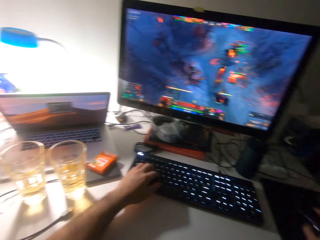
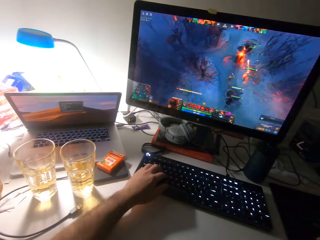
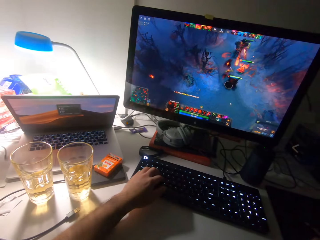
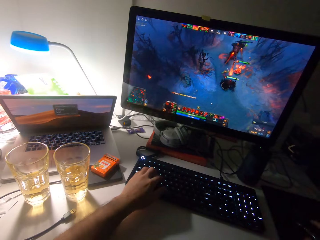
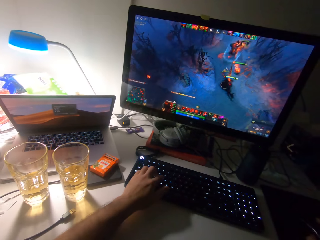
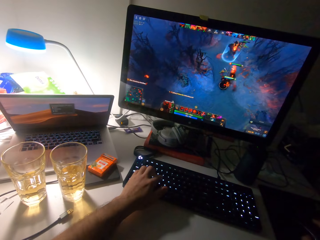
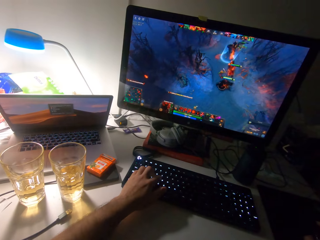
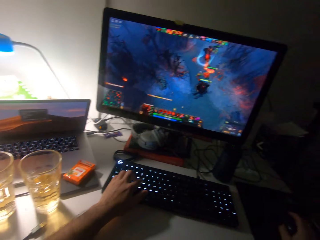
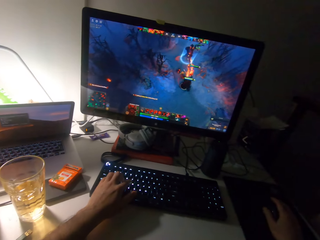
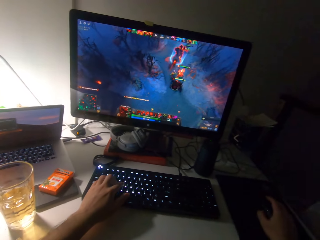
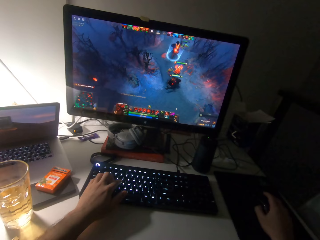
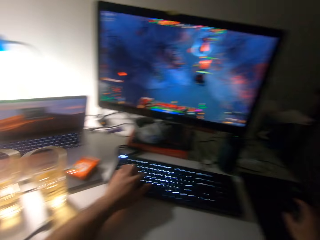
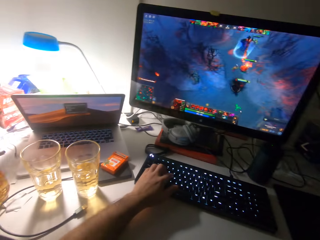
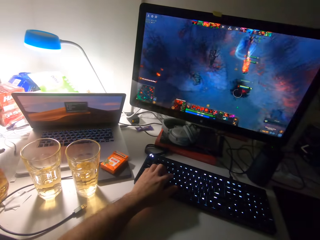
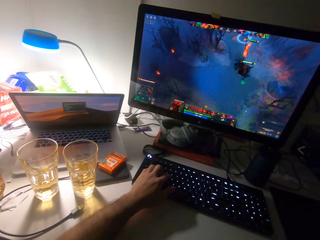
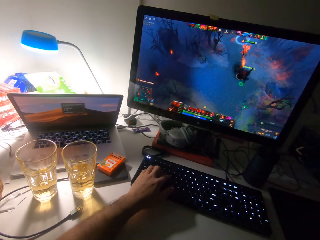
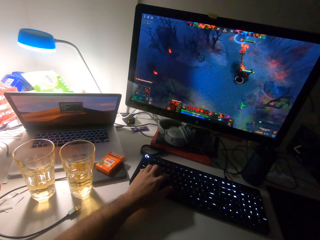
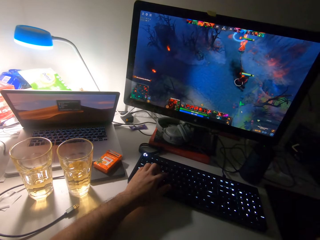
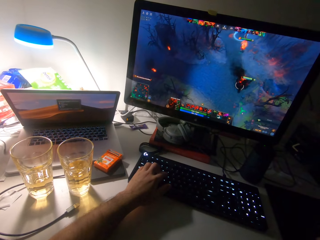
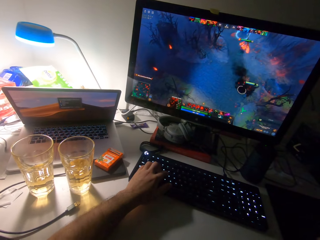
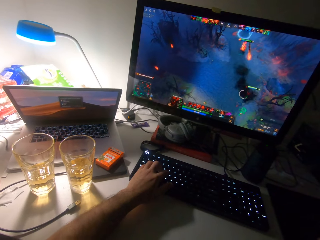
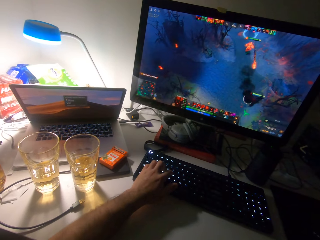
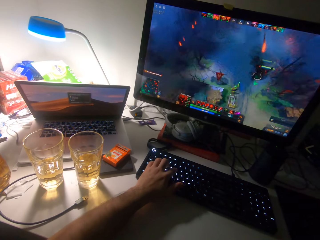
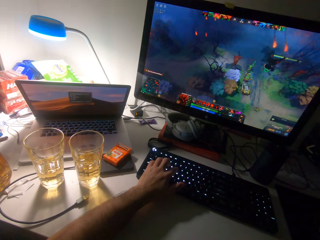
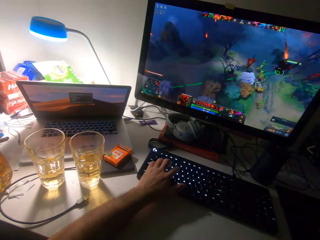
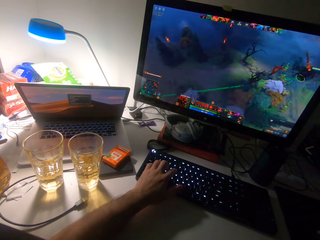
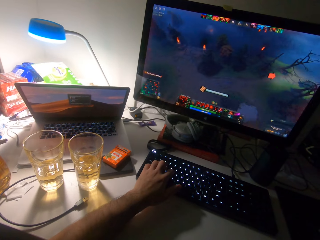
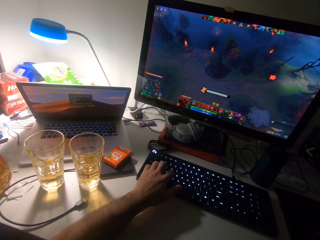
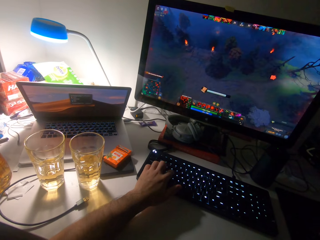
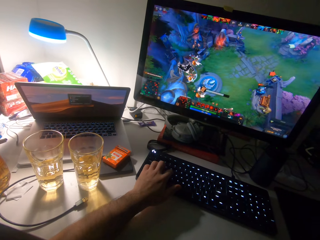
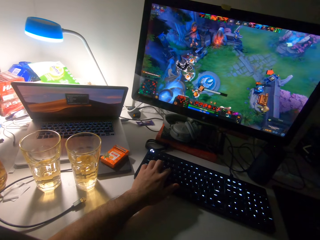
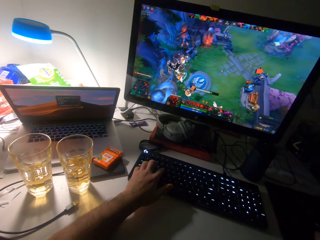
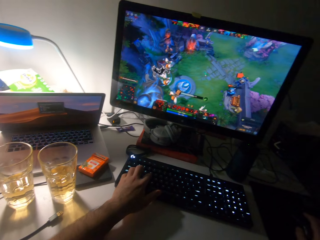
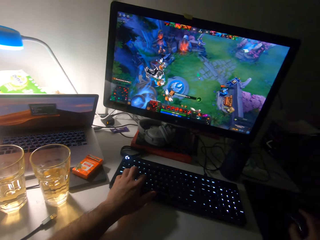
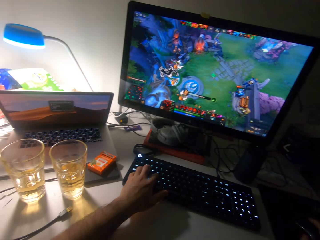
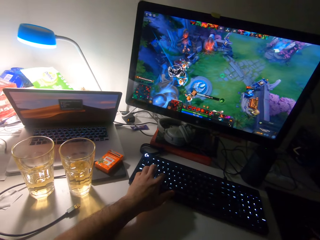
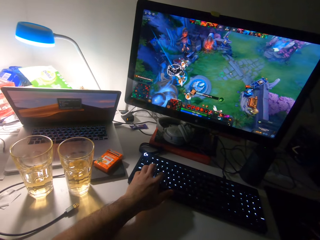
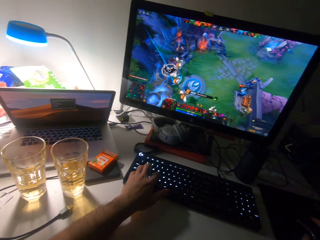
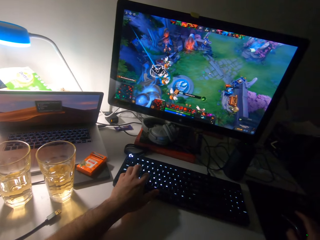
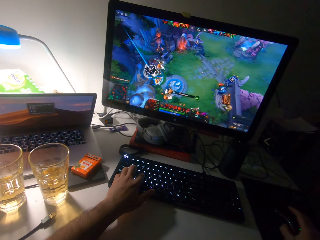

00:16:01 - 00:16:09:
The camera wearer scrolls the computer mouse with the right hand. They play a game on a computer desktop.

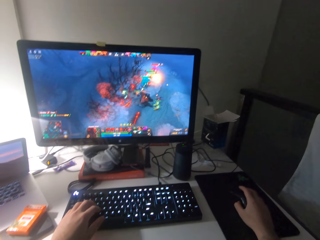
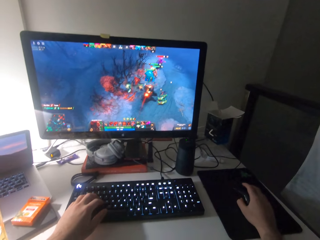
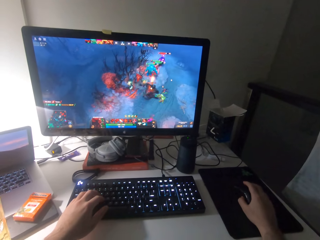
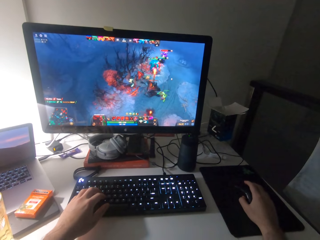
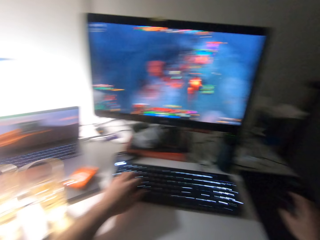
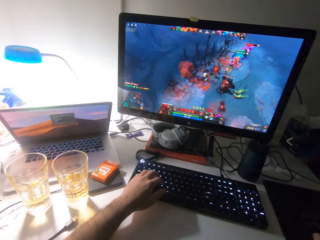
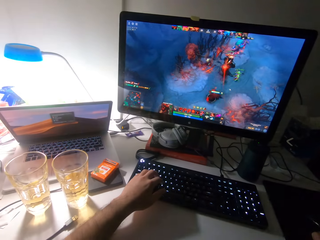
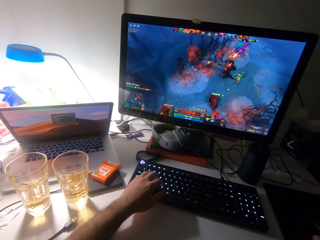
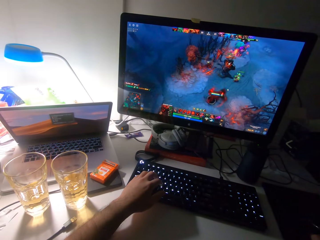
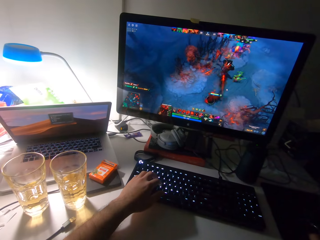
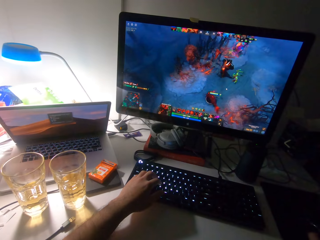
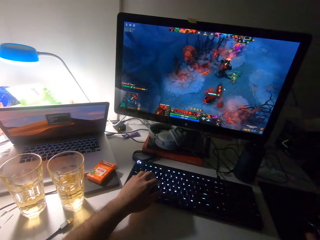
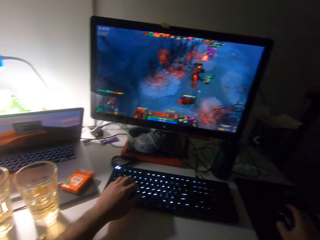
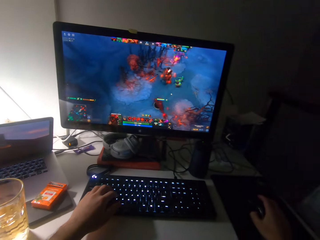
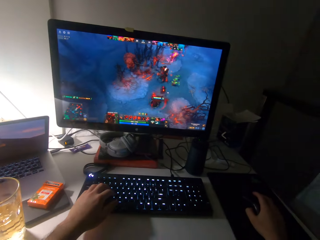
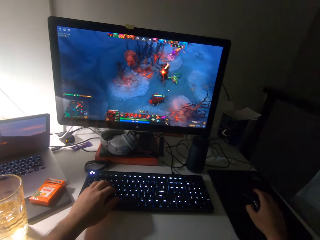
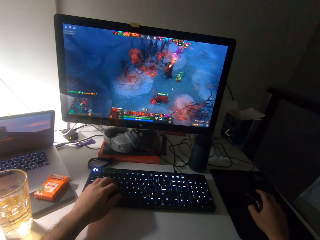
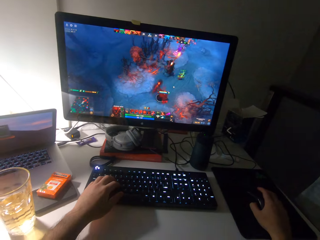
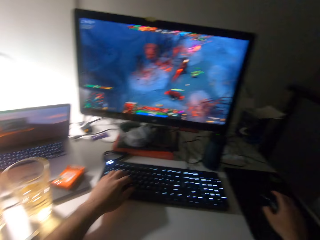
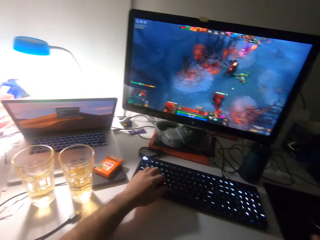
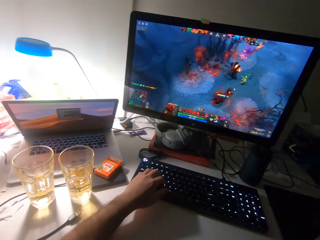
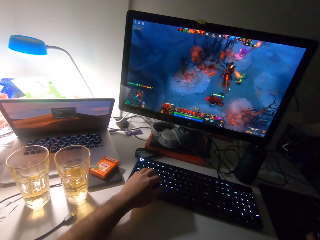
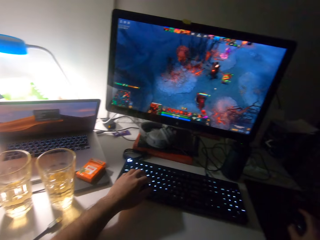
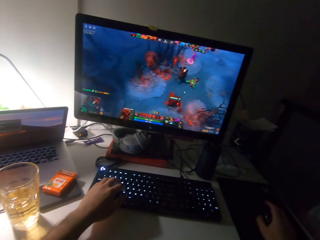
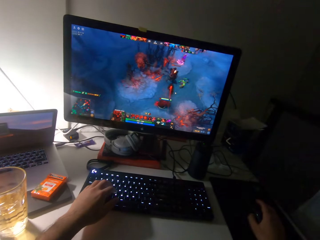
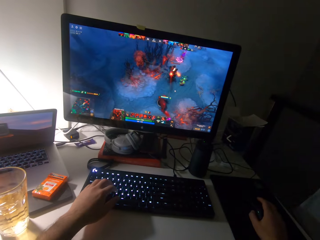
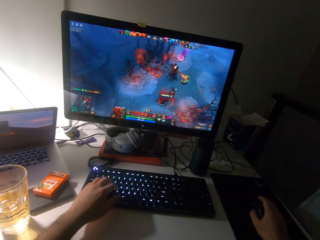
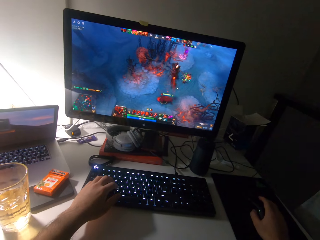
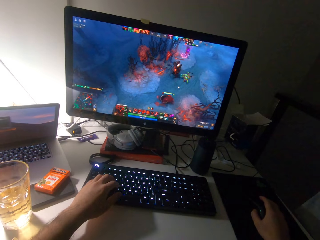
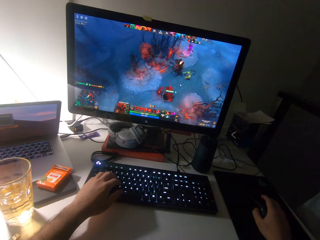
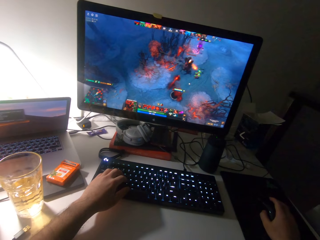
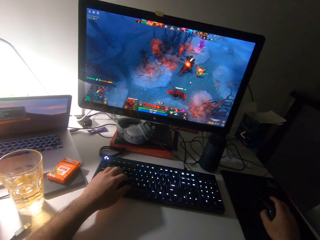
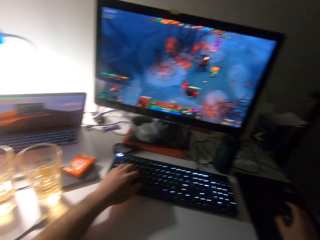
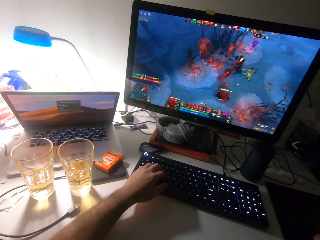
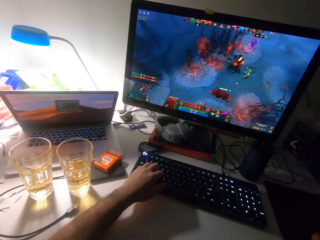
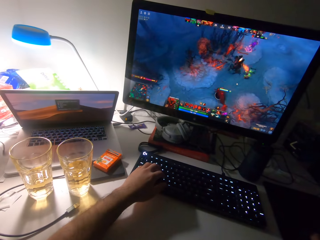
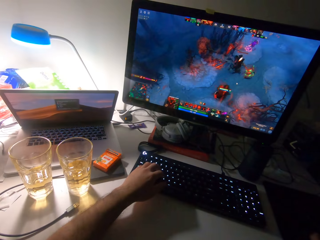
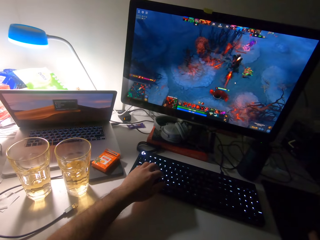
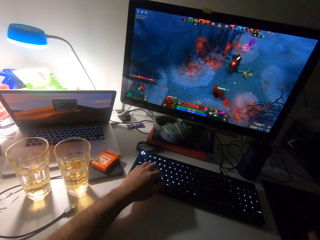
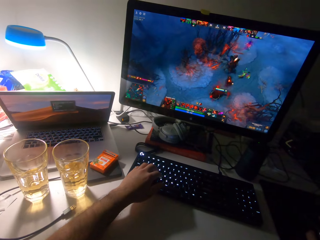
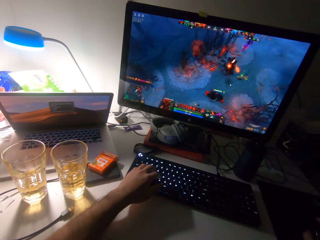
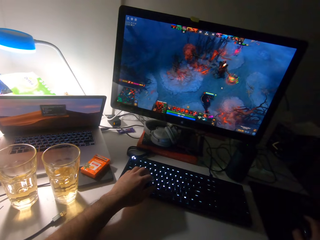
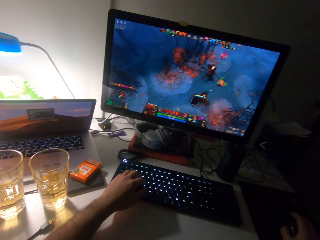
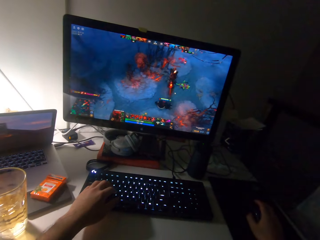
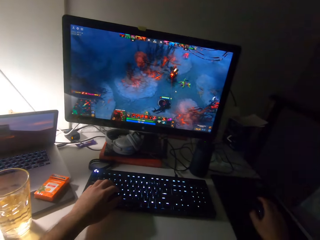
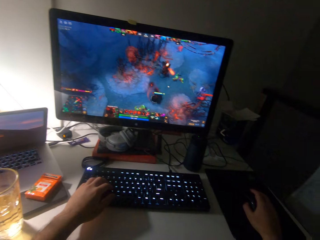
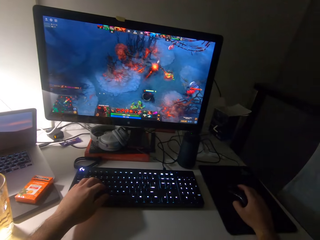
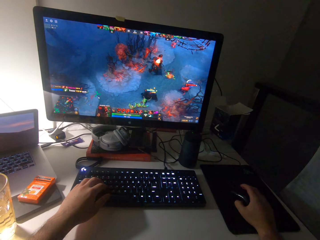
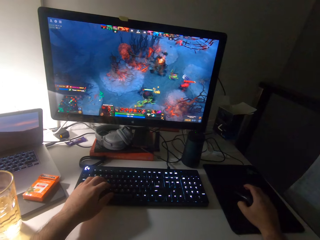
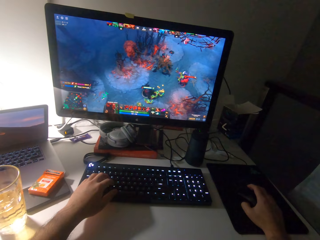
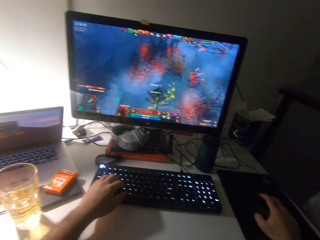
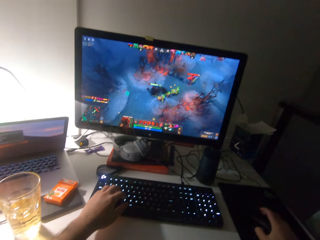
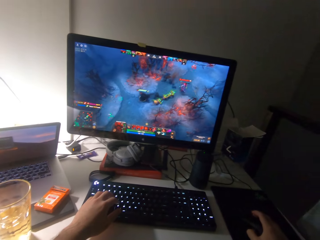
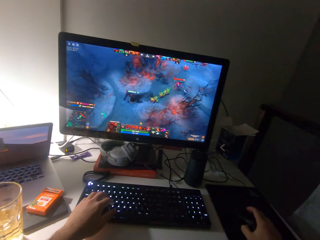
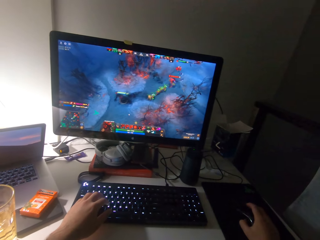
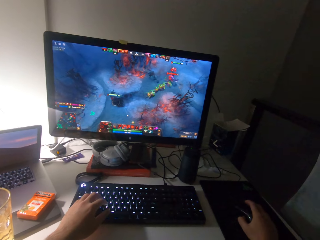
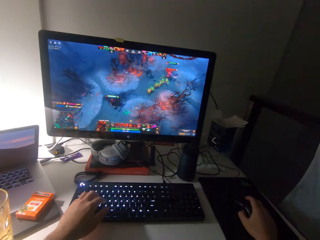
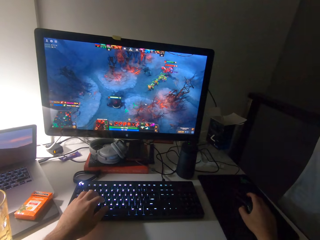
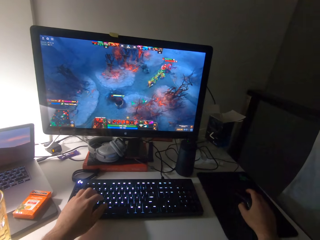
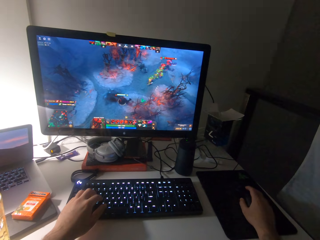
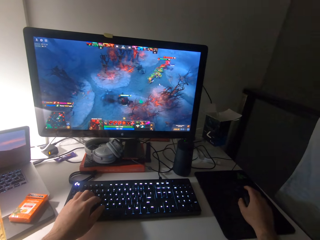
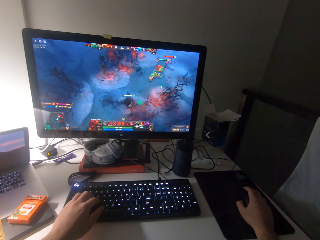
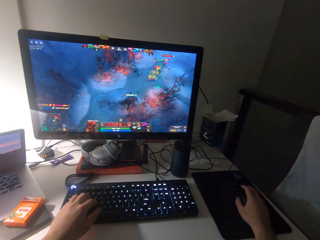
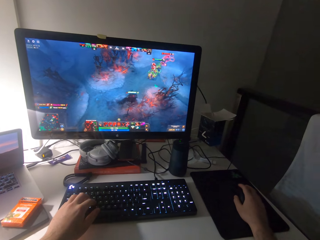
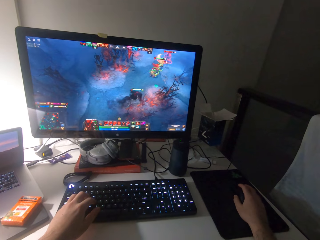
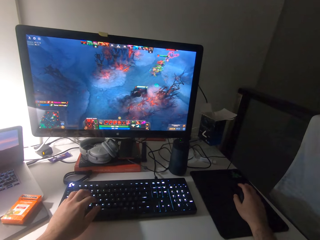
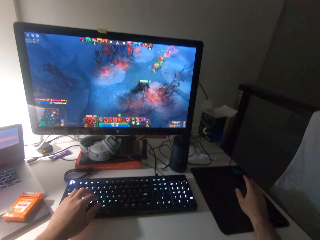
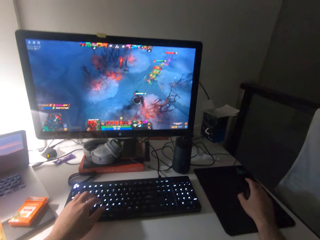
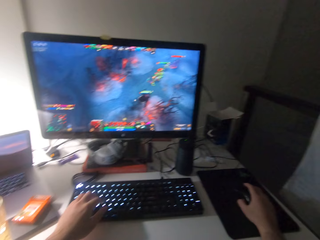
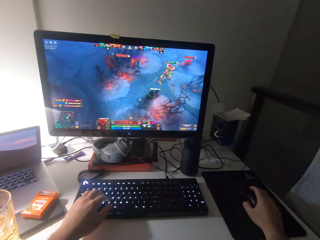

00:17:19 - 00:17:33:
The camera wearer looks at the computer keyboard. They scroll the computer mouse with the right hand. They play a game on a computer desktop. They press the computer keyboard.
